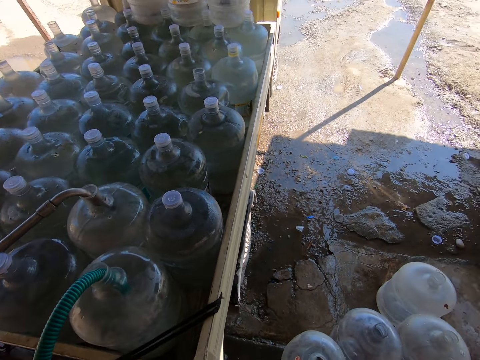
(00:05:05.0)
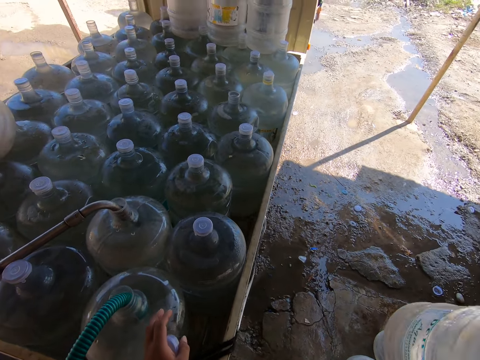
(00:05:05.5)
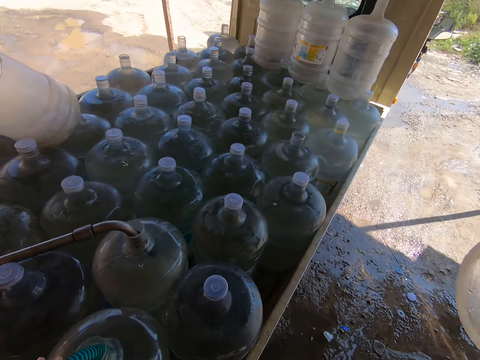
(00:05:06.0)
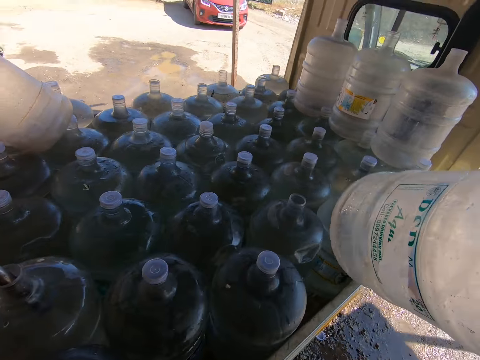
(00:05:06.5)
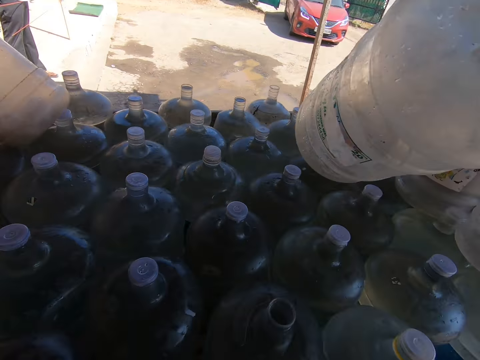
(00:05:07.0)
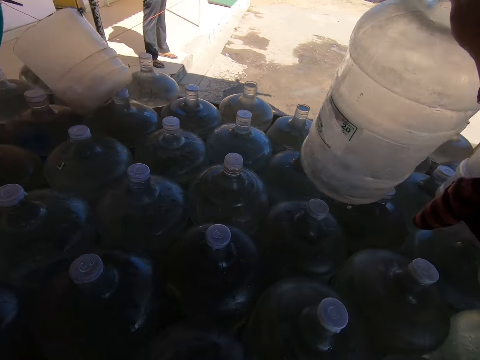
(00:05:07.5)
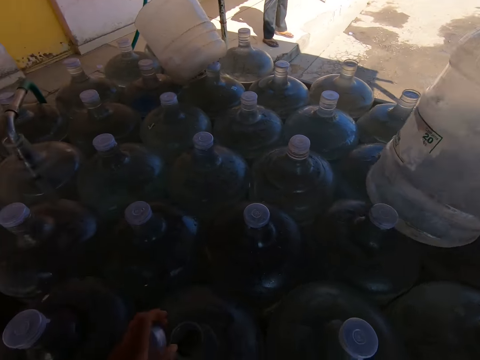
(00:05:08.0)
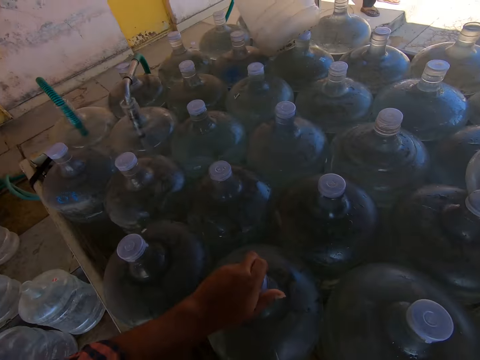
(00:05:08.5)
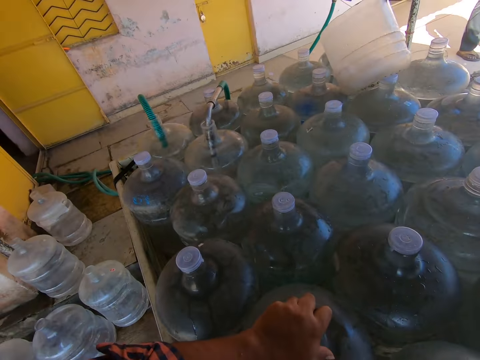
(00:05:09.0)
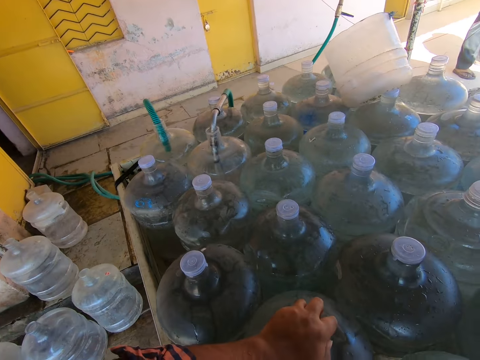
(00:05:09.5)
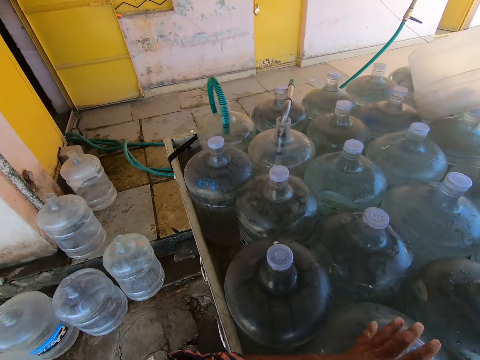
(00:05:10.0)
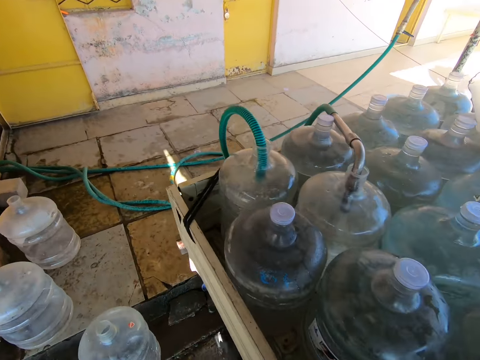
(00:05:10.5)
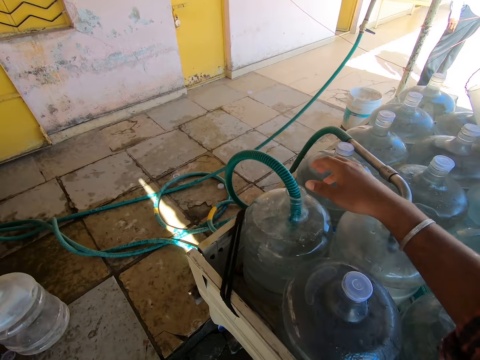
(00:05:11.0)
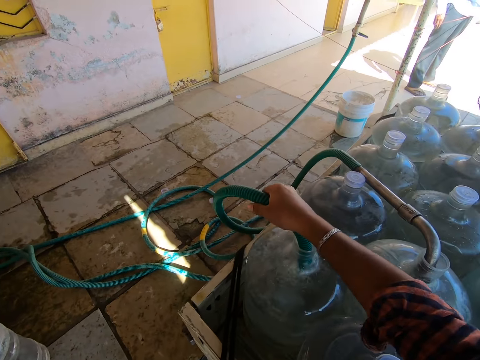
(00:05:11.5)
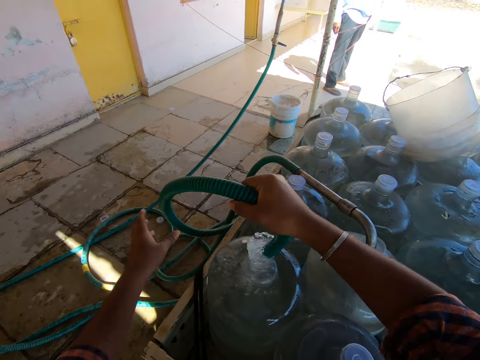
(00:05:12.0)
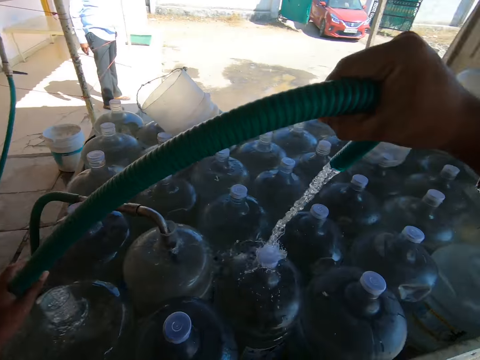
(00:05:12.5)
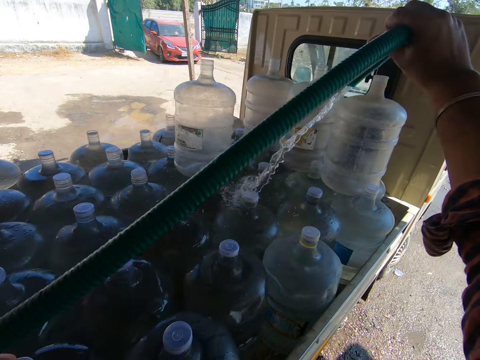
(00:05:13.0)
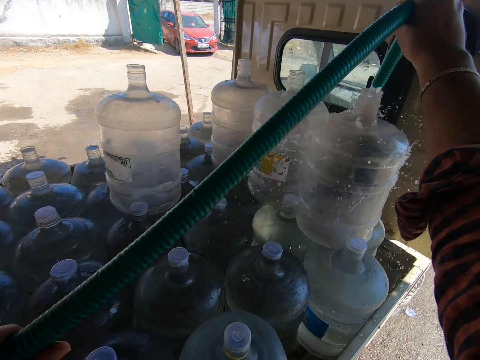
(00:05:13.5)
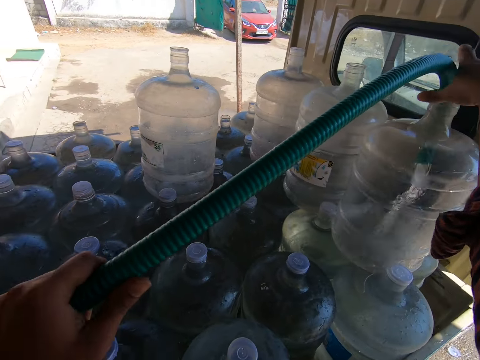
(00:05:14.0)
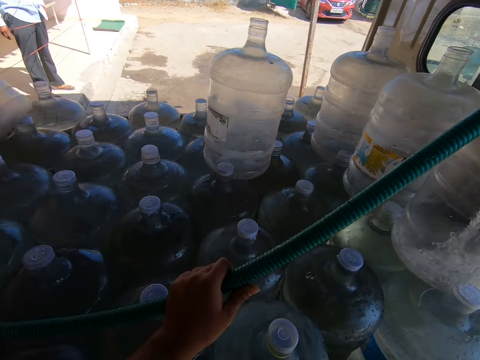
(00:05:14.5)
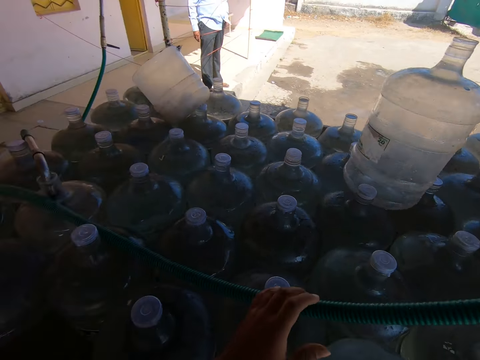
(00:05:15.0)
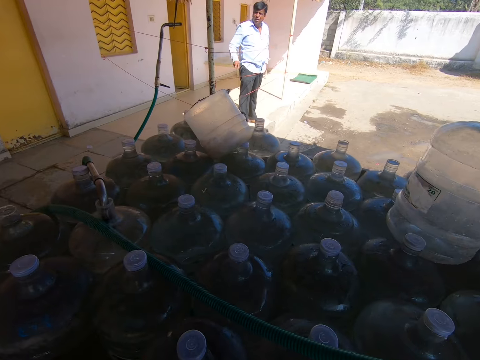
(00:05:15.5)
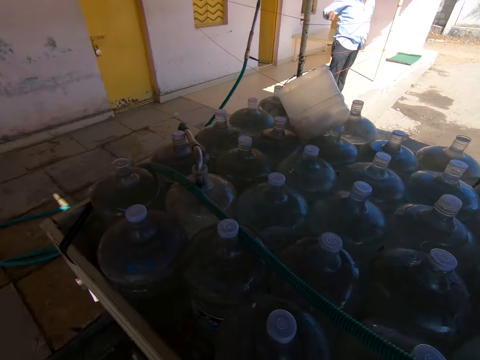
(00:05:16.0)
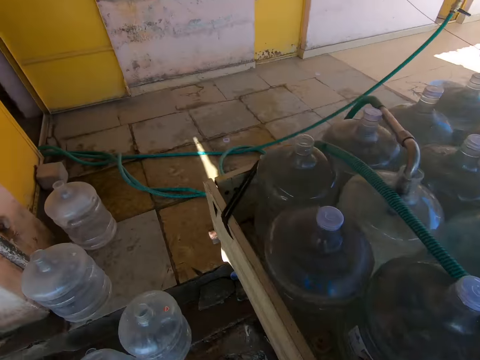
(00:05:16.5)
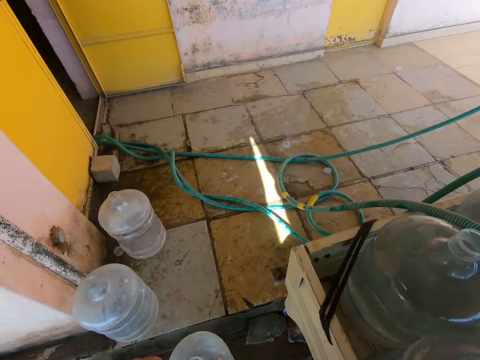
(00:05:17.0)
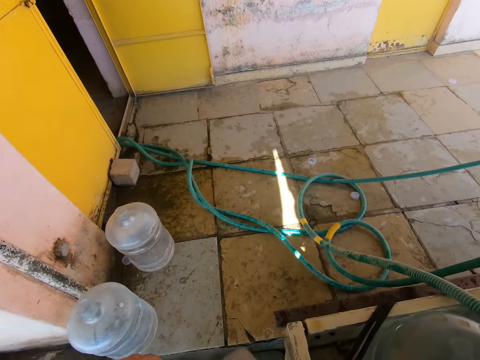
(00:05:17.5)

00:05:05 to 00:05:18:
The camera wearer looks around. He holds a water dispenser can with his right hand. He places the water dispenser can on water dispenser cans with his right hand. He cocks the water dispenser can with the bottle cap in his left hand. He looks around. He walks to the water dispenser can. He picks up the hose from the water dispenser can with his right hand. He holds the hose with his hands. He walks to the water dispenser can. He puts the hose into the water dispenser can with his hands. He converses with a man. He walks to the water dispenser can.

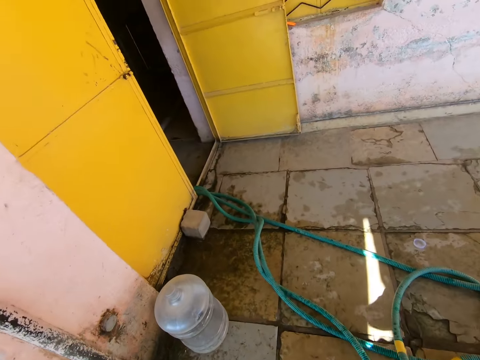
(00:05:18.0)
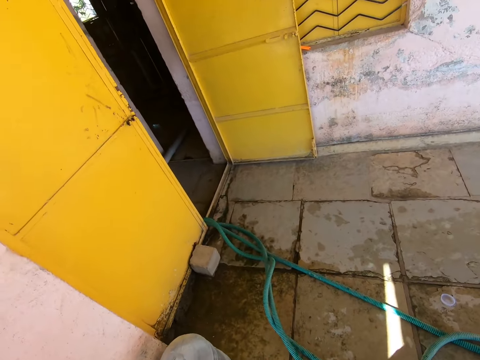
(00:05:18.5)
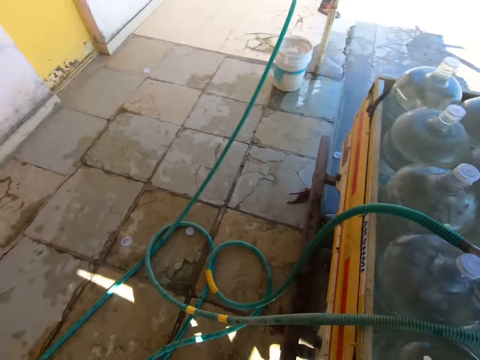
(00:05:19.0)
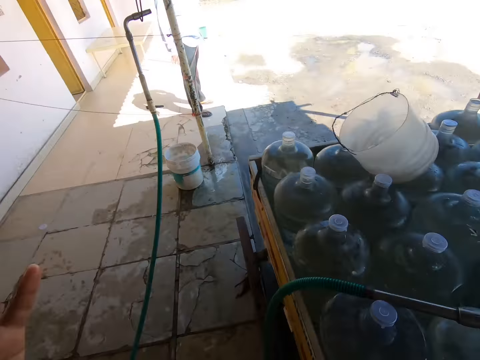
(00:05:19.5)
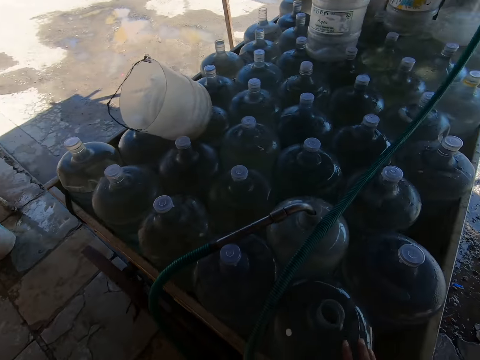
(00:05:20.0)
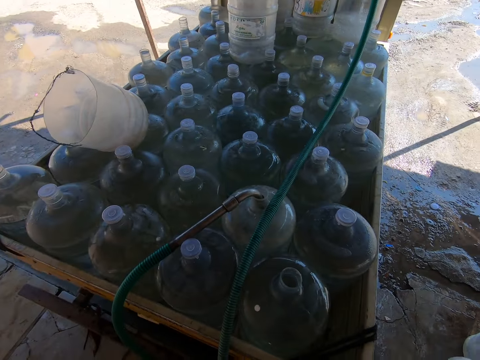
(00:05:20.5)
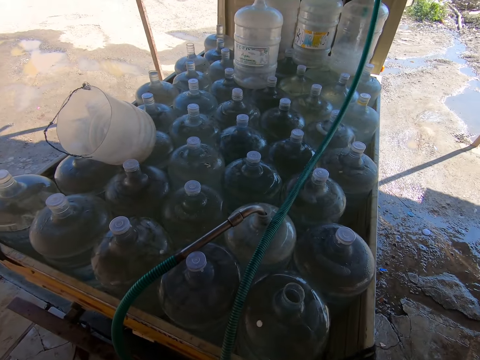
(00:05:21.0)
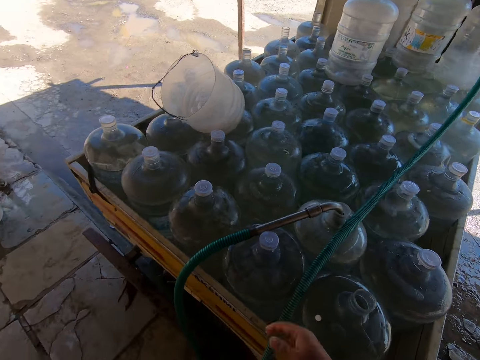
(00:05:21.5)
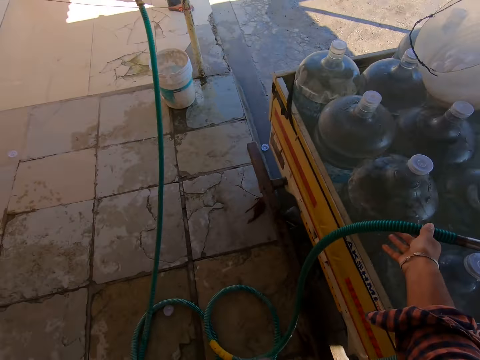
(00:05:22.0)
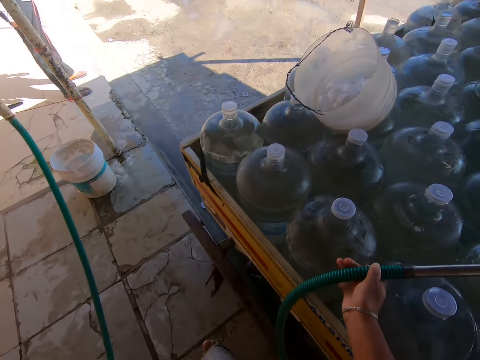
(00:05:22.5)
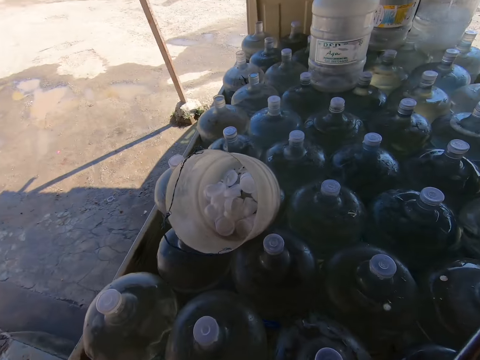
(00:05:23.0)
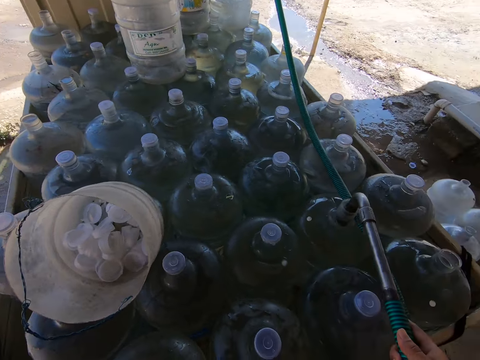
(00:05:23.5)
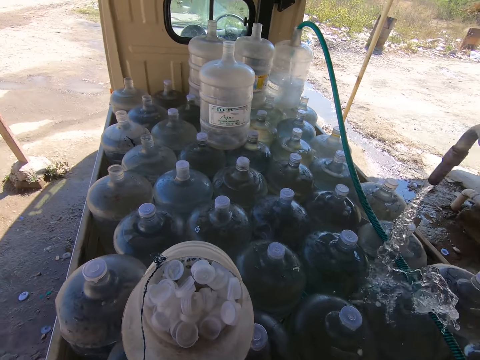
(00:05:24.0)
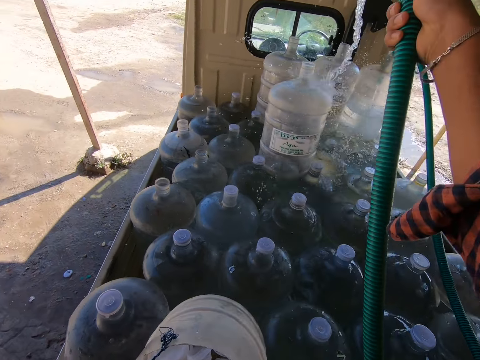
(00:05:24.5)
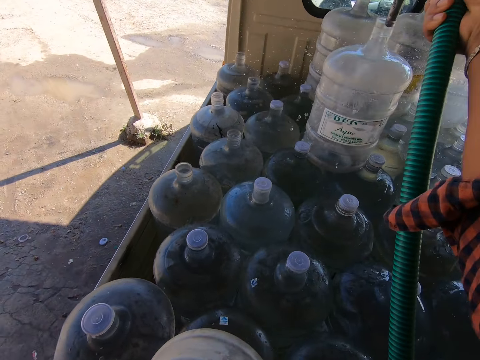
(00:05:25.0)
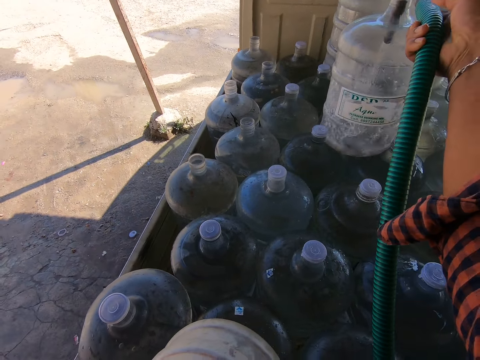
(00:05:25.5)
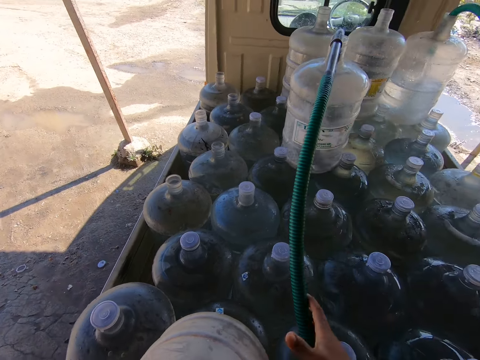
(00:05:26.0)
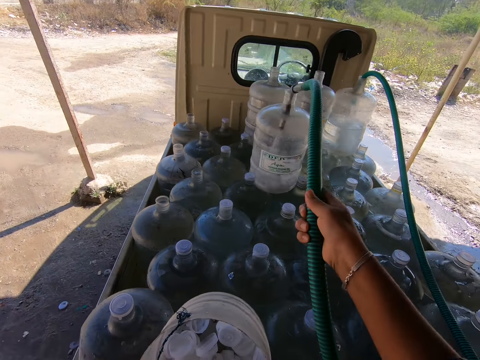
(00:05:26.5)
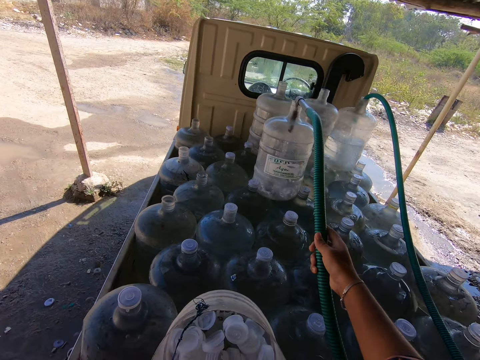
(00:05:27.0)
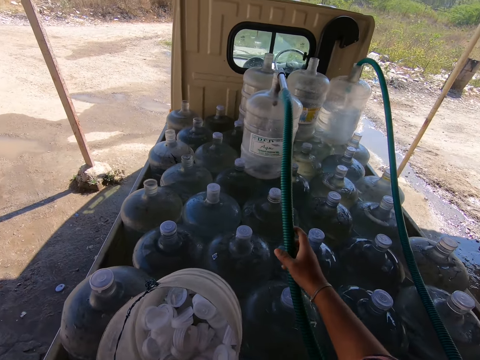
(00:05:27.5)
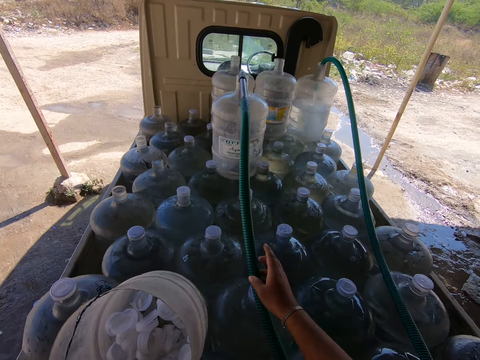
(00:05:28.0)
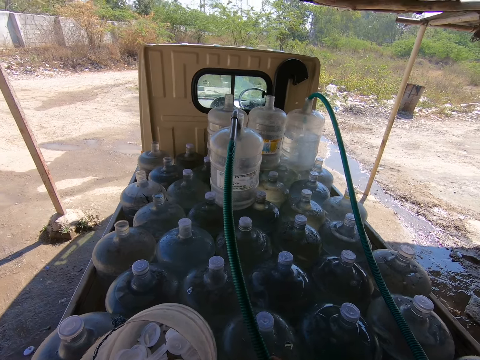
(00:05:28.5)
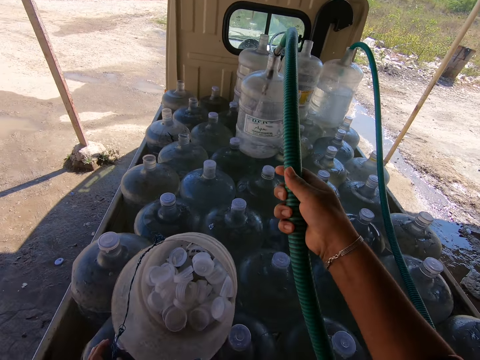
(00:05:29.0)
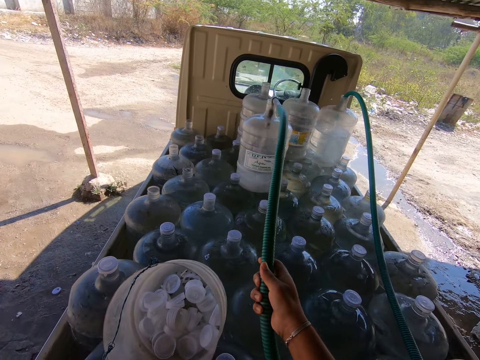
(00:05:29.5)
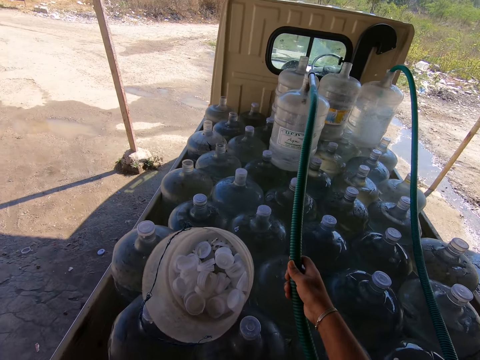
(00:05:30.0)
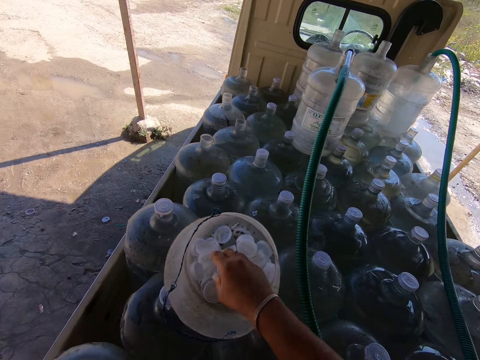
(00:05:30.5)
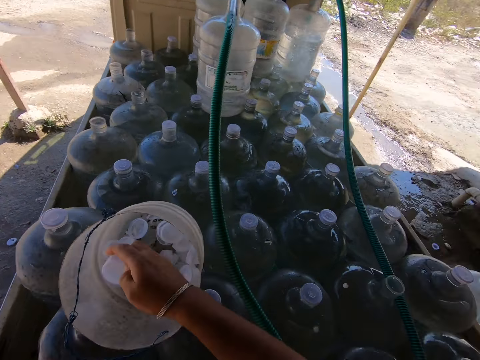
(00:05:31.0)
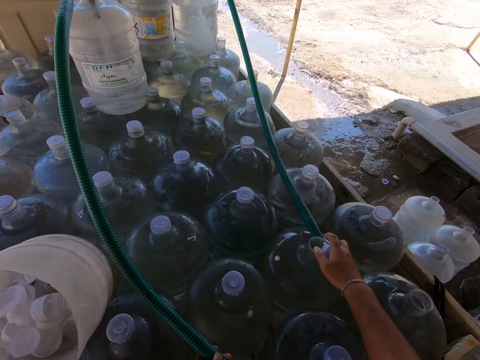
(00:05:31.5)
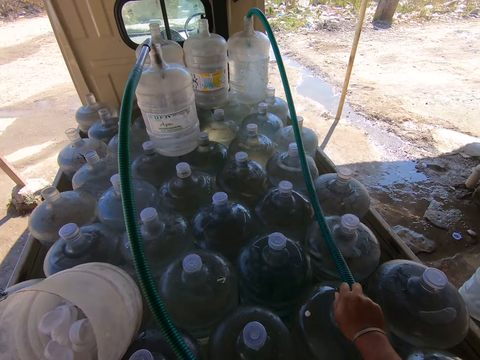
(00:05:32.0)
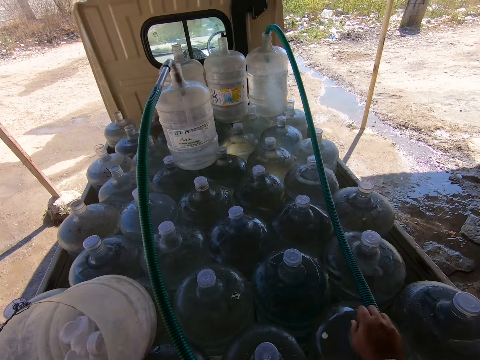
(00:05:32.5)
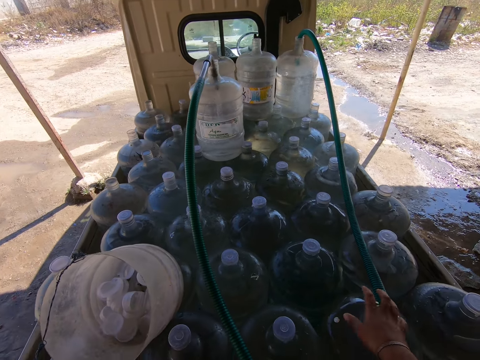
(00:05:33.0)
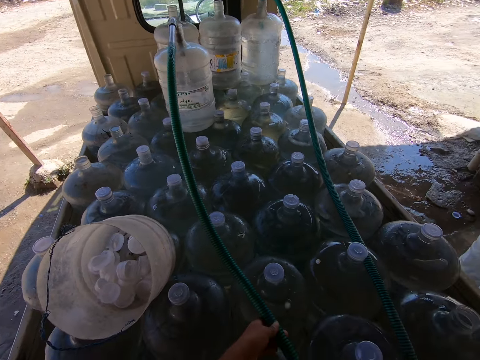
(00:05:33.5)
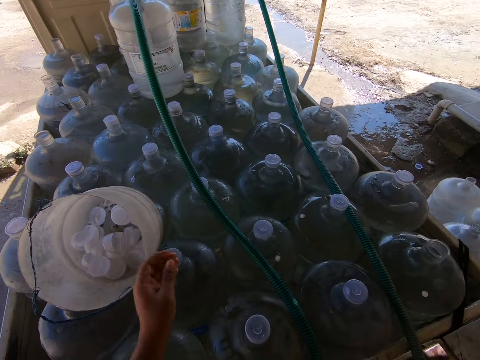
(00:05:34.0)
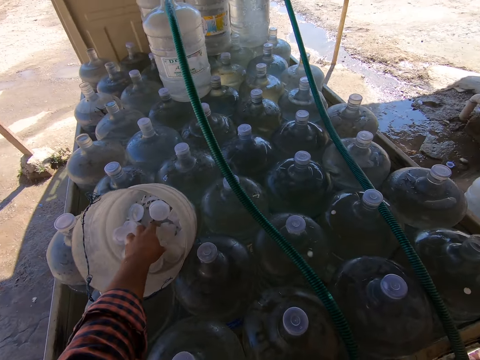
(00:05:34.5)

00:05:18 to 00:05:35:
The camera wearer touches his face with his left hand. He looks around. He holds the hose with his right hand. He picks up the hose from the water dispenser can with his right hand. He puts the hose into the water dispenser can with his right hand. He speaks to a man. He adjusts the hose with his right hand. He picks up a bottle cap from the bowl with his right hand. He cocks the water dispenser can with the bottle cap in his right hand. He holds the hose with his left hand.
